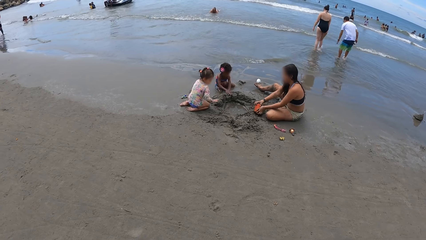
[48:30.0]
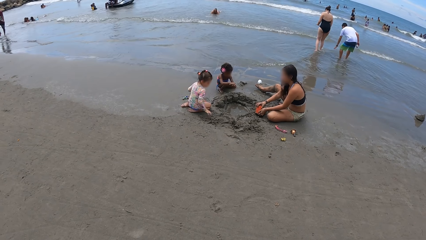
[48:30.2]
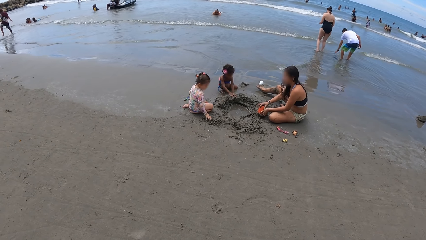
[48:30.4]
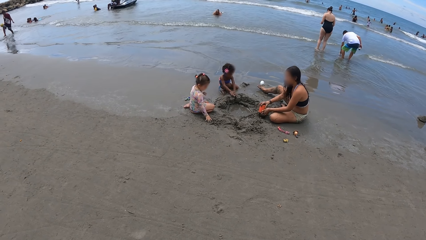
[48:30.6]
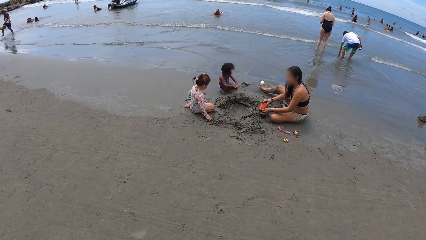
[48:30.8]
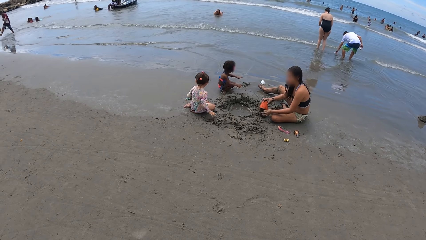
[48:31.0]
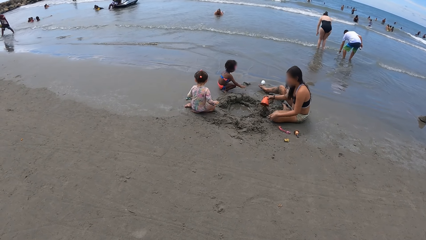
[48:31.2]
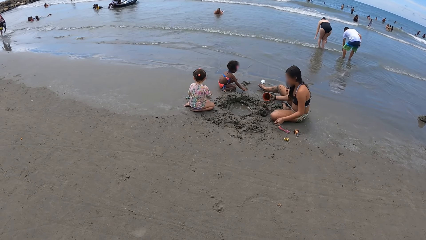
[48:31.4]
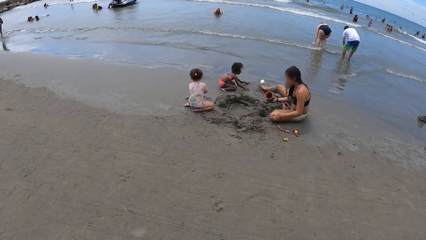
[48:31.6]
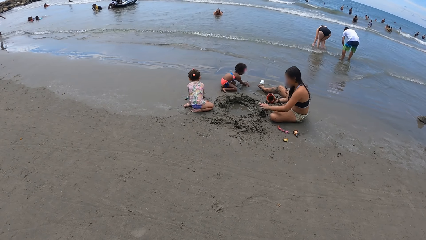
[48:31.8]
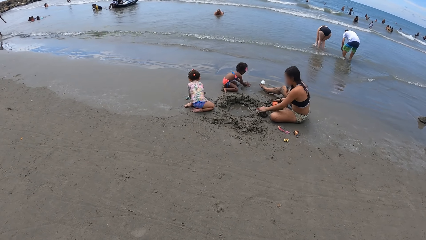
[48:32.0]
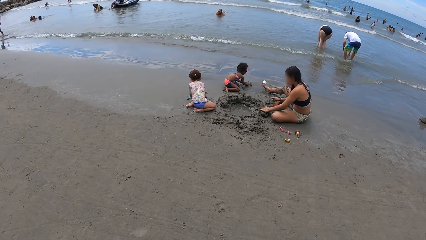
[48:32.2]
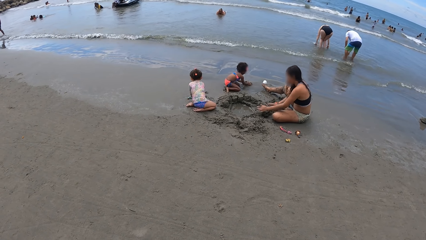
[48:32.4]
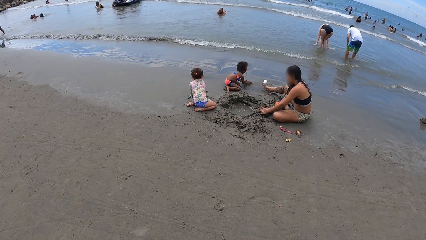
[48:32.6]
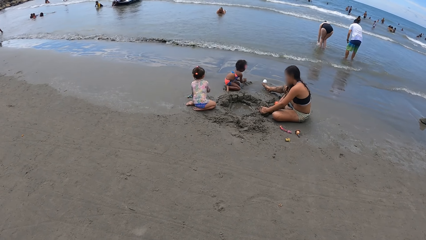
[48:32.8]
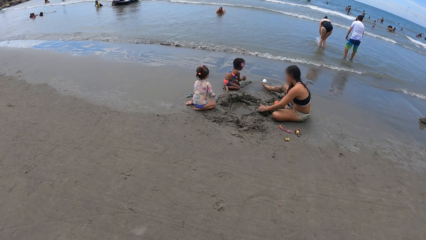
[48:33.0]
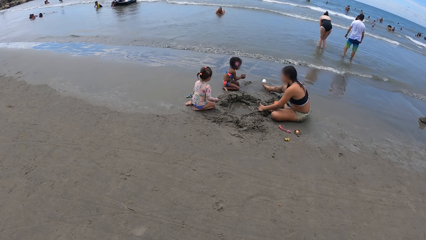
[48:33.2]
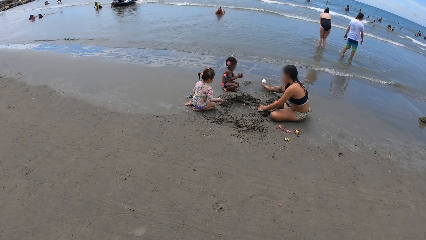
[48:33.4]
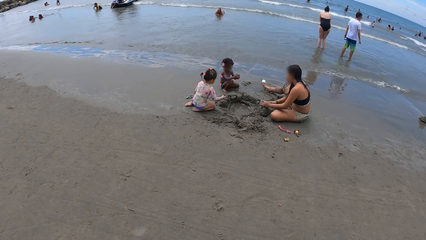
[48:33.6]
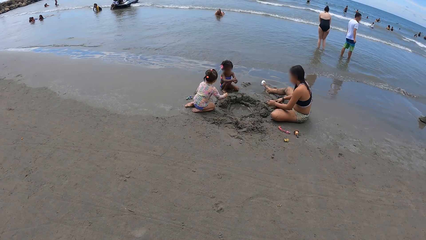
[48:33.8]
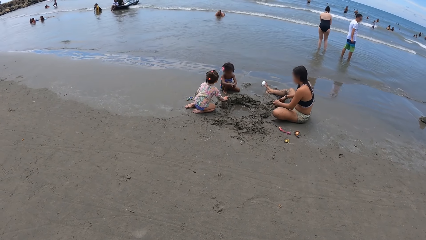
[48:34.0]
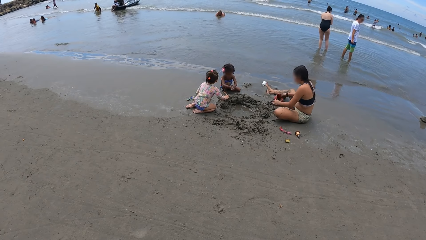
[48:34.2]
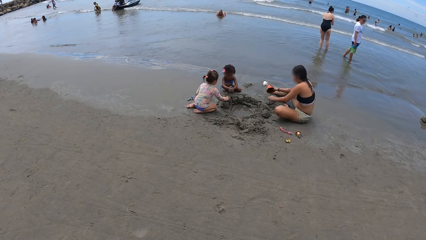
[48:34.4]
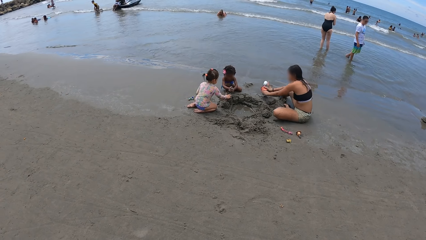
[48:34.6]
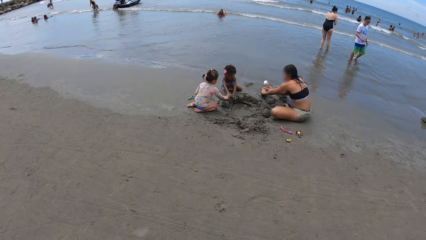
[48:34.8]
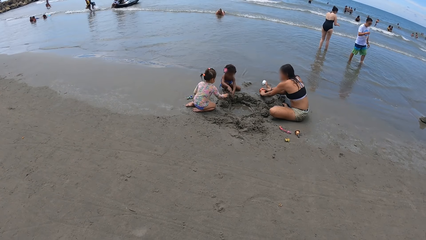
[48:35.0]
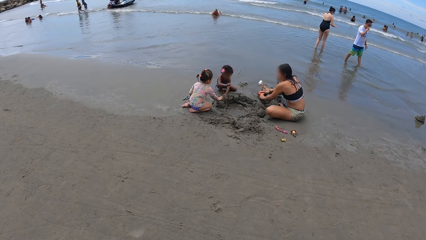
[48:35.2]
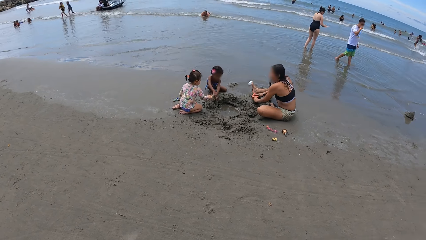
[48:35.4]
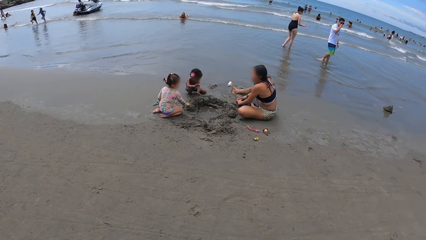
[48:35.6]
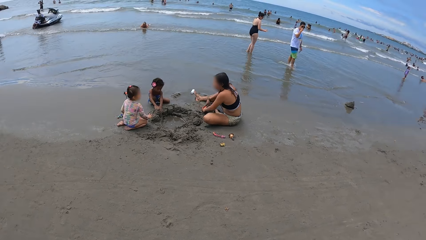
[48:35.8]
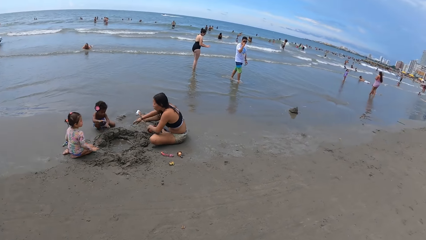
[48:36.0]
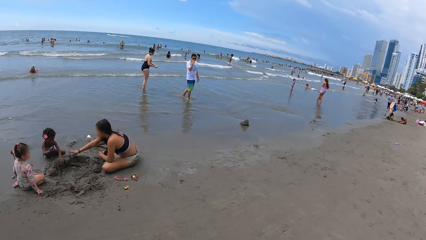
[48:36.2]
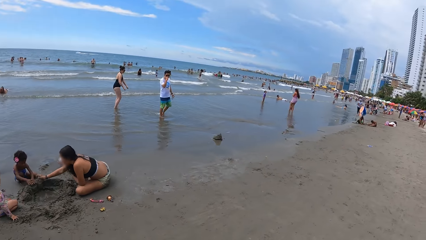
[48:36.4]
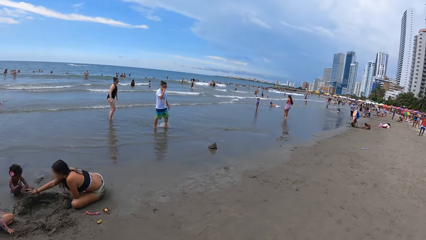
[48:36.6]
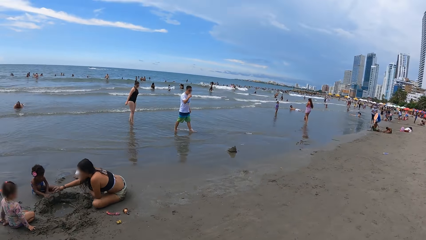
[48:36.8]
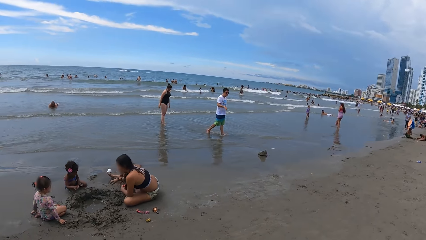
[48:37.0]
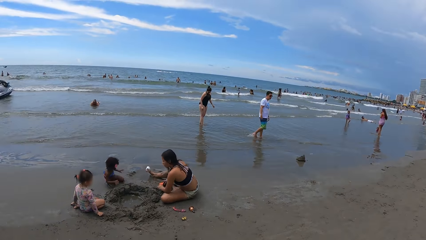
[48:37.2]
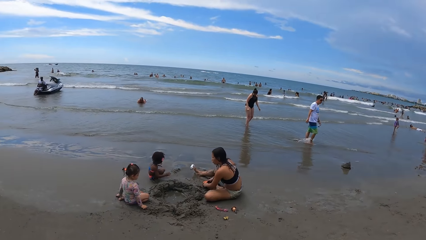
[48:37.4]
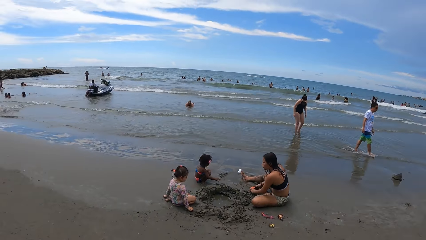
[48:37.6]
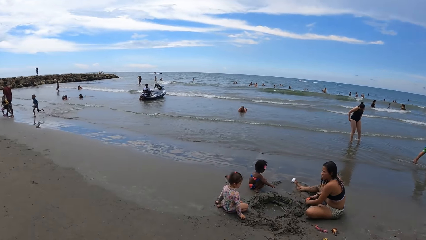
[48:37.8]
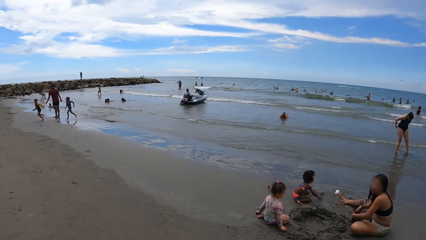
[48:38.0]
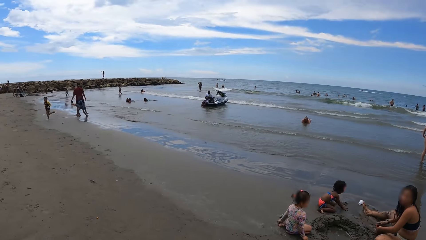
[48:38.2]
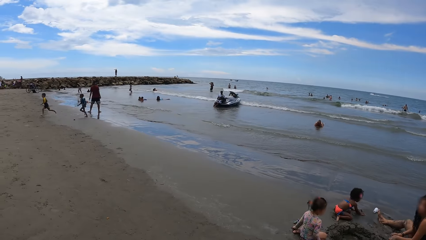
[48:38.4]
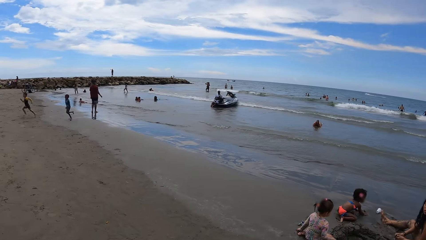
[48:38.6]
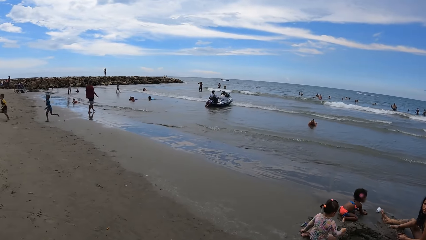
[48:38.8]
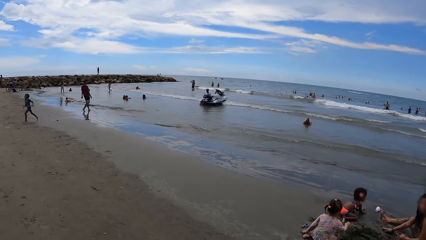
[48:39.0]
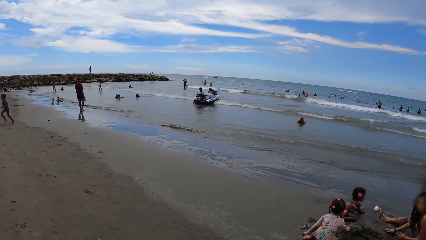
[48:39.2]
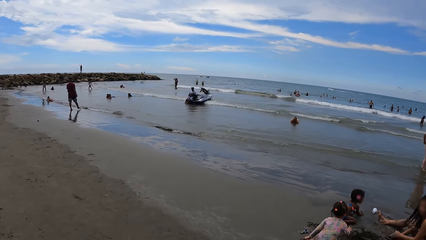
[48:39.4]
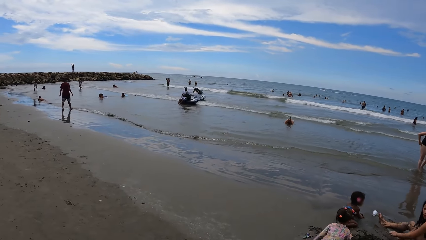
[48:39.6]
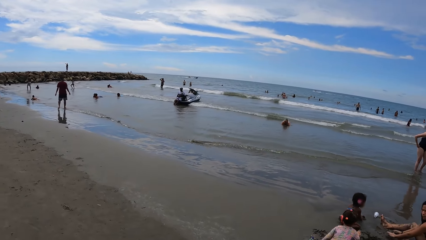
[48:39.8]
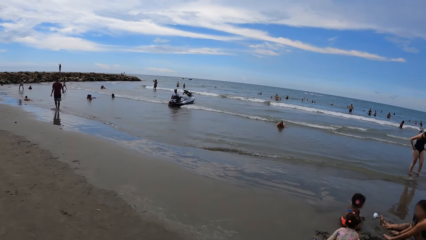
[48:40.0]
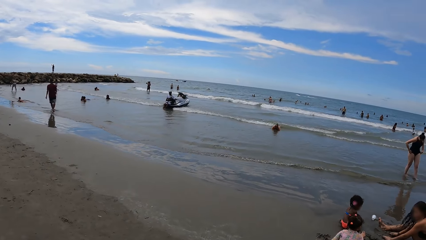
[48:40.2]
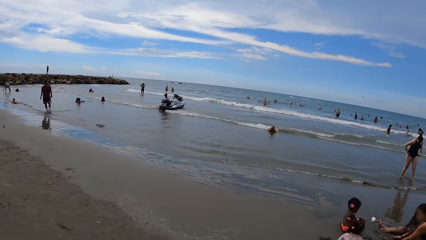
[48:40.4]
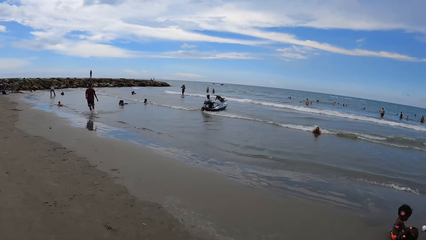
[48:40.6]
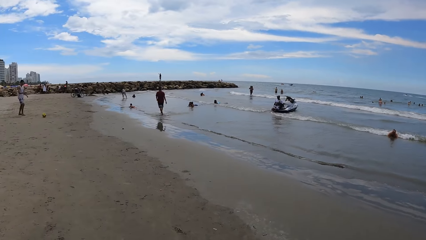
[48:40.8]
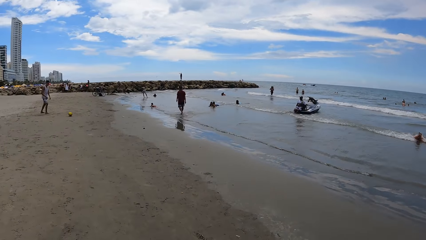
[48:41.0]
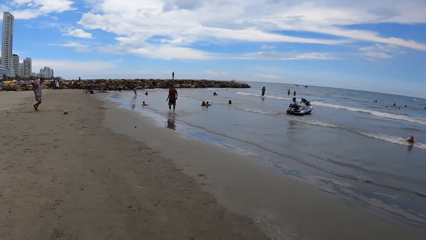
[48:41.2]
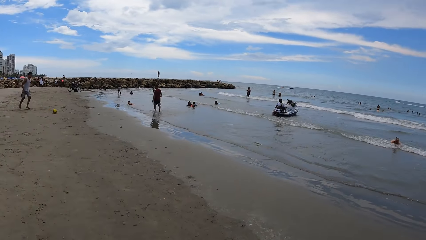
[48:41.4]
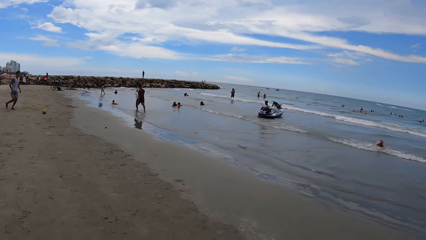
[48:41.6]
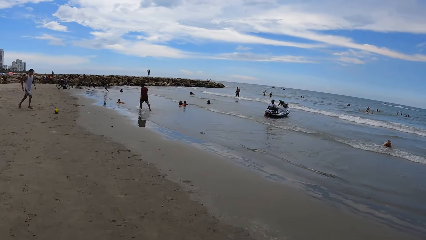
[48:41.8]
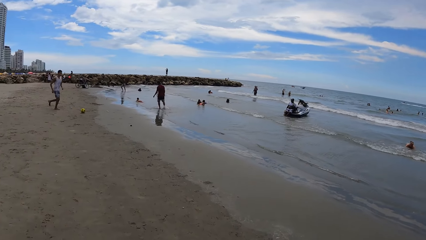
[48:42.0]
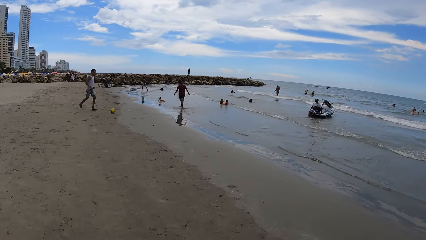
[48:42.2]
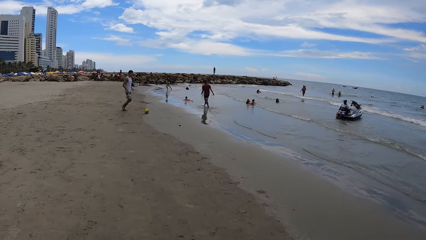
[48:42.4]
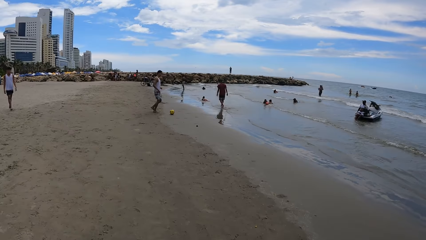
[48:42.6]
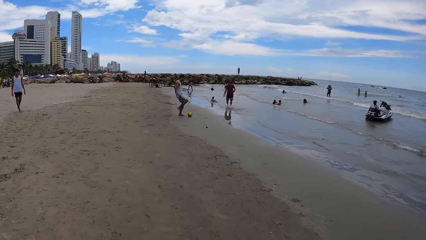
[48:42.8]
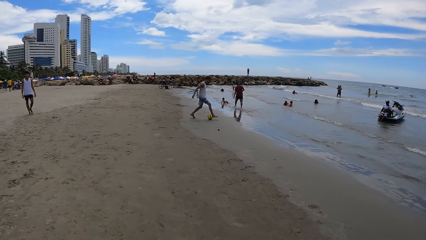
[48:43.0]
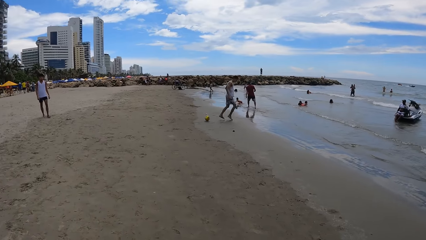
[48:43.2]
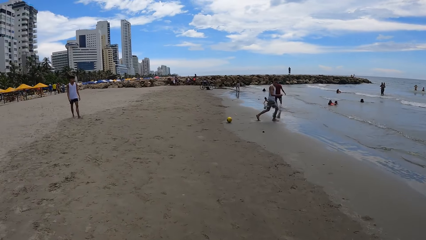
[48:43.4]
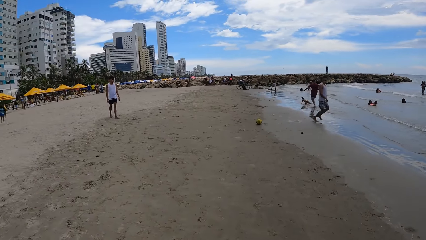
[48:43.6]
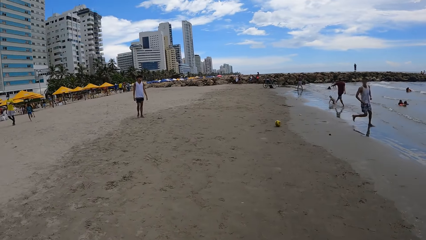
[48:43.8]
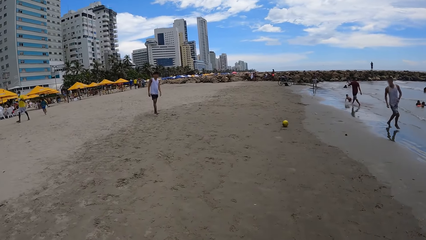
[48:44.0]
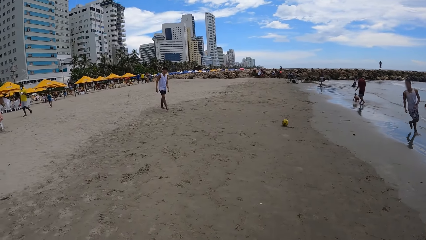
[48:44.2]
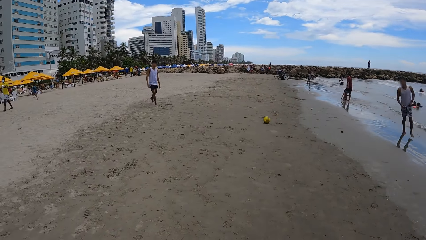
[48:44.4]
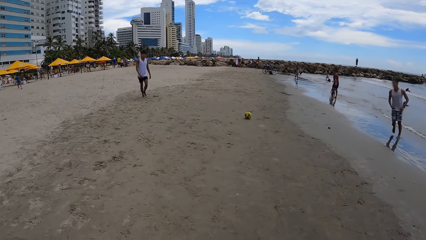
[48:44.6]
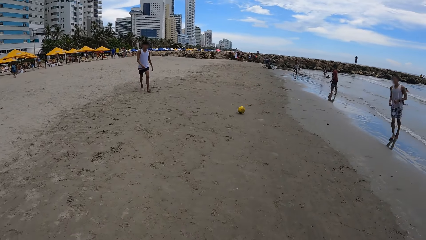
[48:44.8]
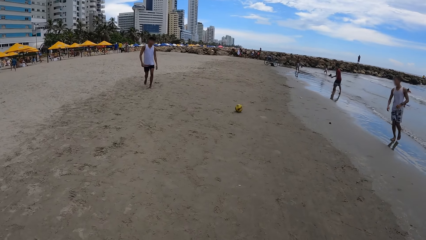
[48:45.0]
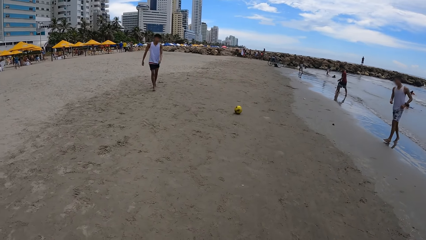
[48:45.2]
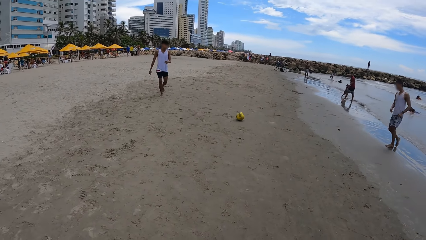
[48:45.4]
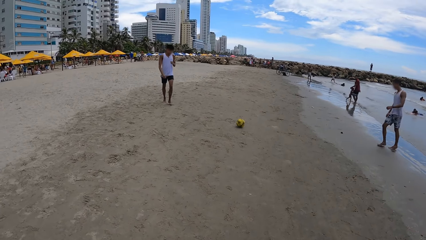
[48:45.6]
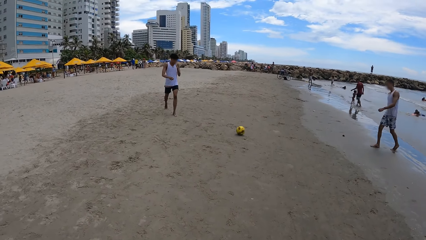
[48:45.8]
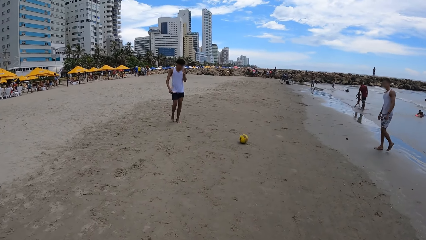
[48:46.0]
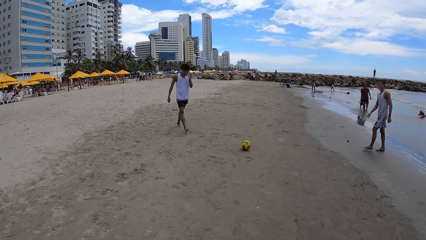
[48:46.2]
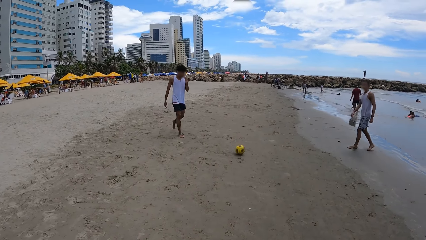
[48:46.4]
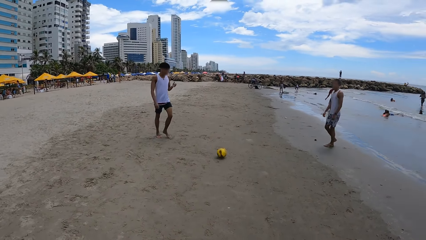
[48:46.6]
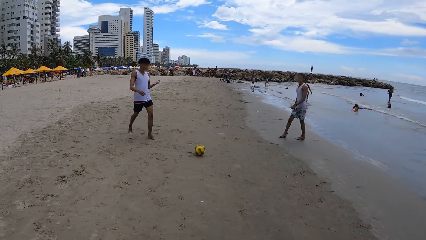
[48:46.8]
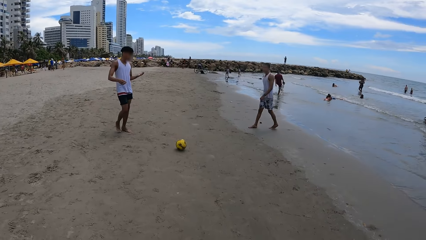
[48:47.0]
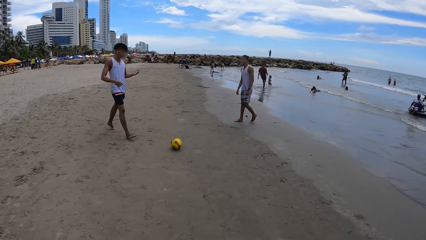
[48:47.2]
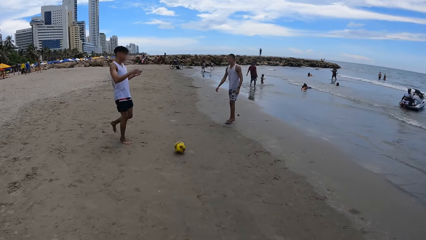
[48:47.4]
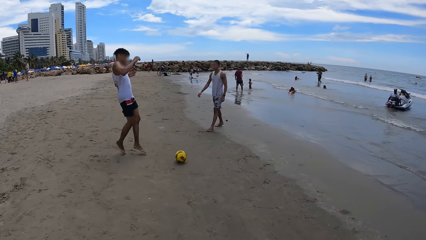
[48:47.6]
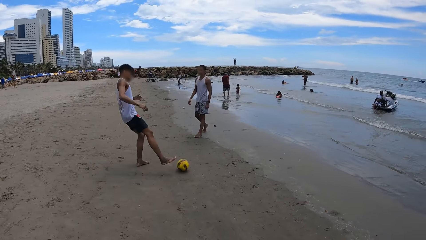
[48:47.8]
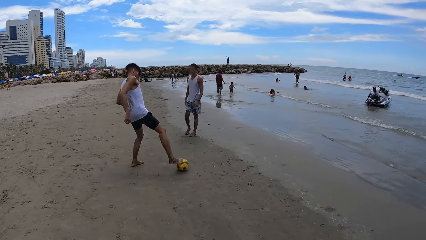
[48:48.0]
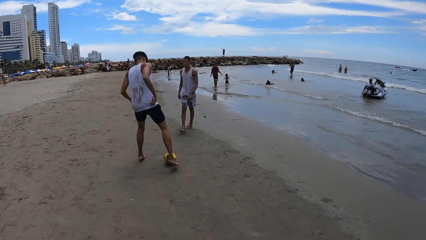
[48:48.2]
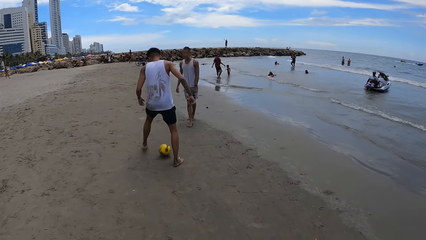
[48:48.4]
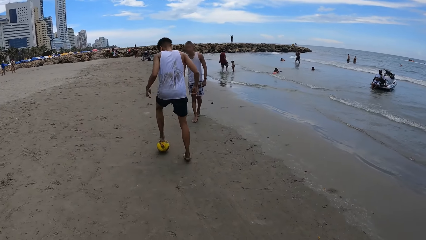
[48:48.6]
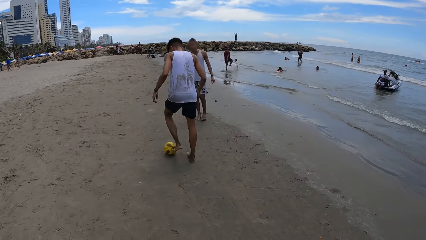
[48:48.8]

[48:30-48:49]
The camera wearer looks around. They walk around the seashore.
